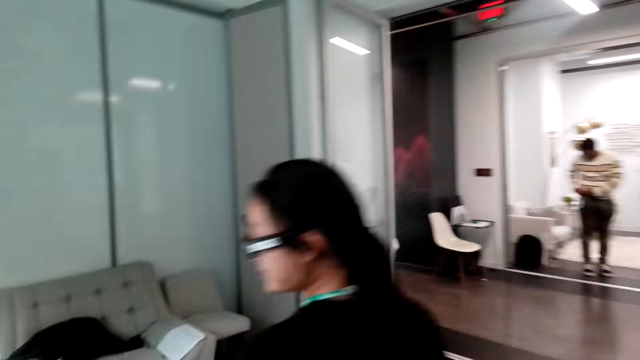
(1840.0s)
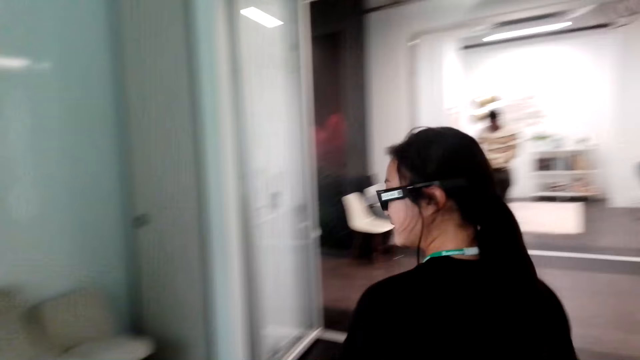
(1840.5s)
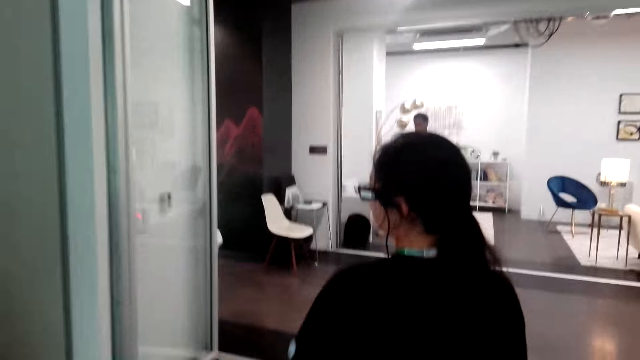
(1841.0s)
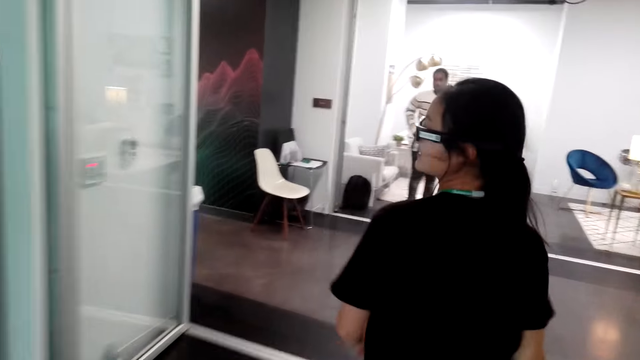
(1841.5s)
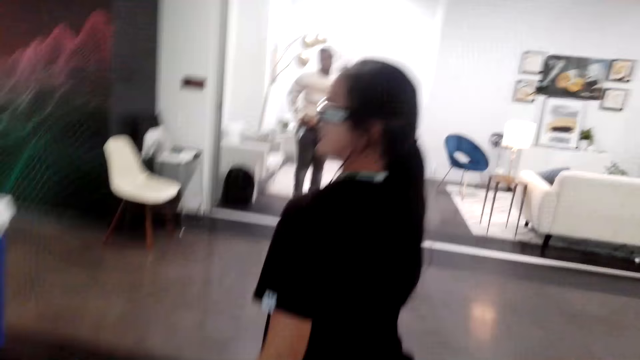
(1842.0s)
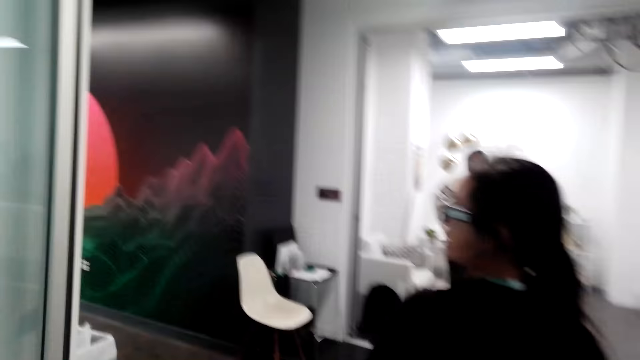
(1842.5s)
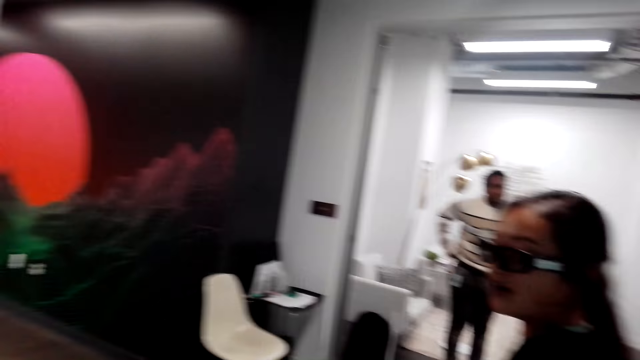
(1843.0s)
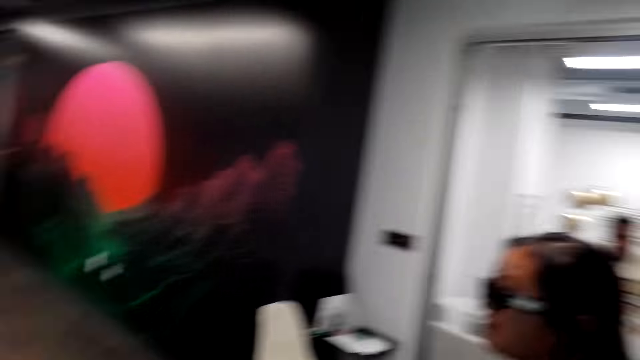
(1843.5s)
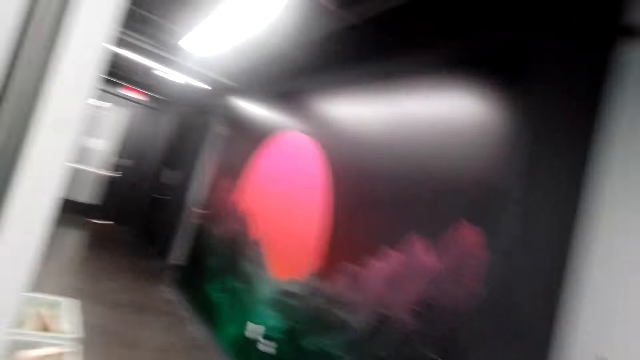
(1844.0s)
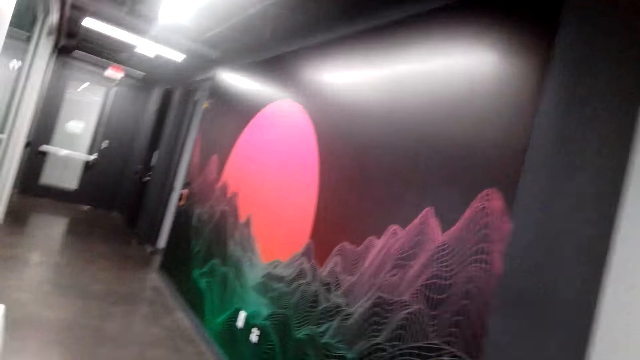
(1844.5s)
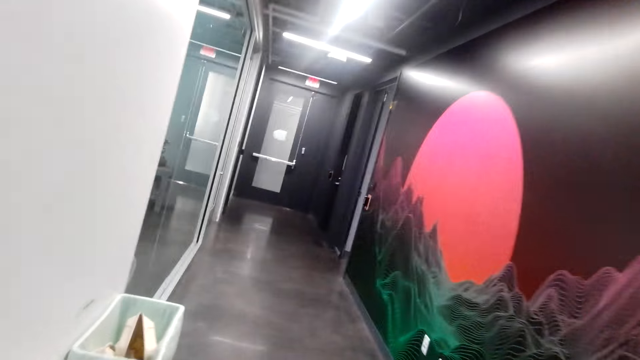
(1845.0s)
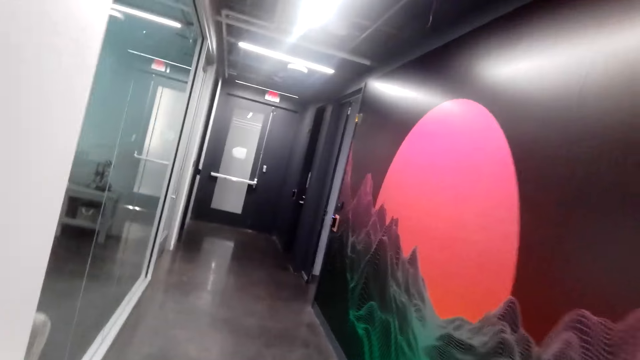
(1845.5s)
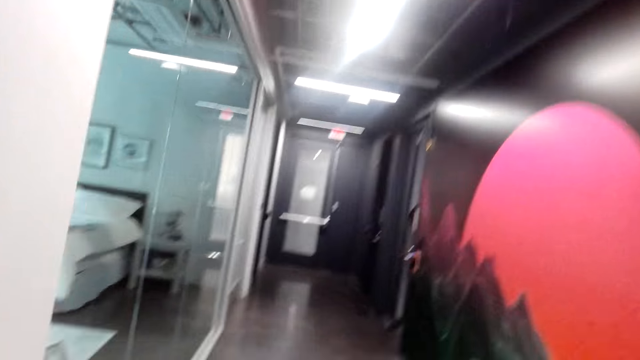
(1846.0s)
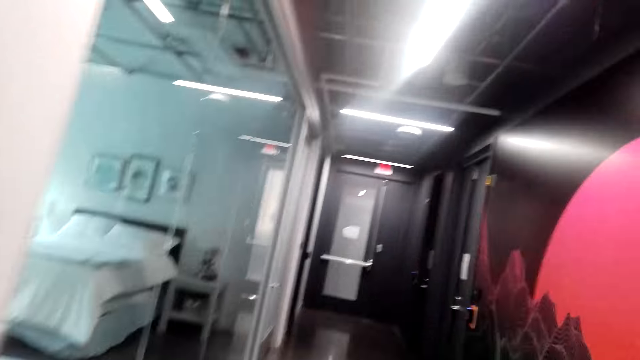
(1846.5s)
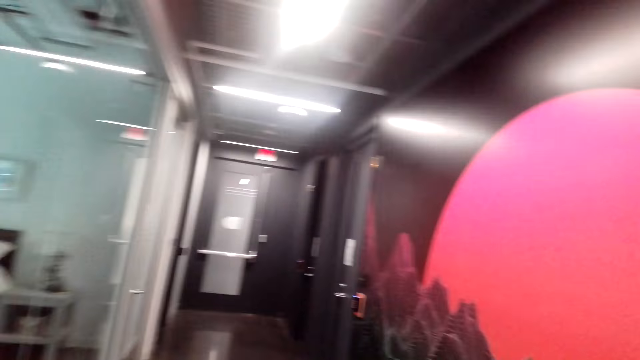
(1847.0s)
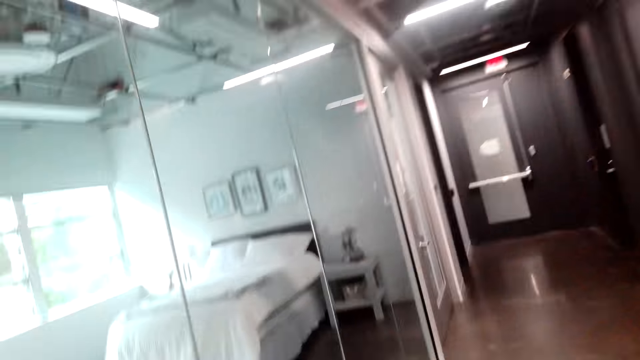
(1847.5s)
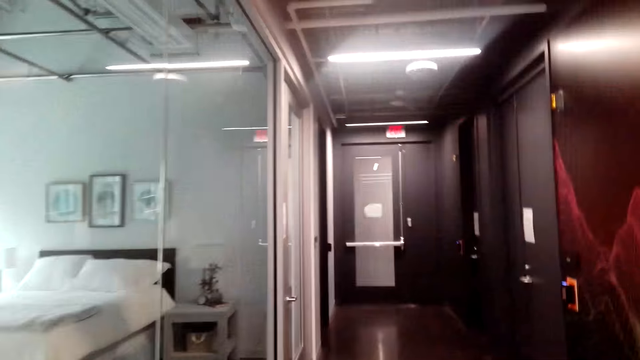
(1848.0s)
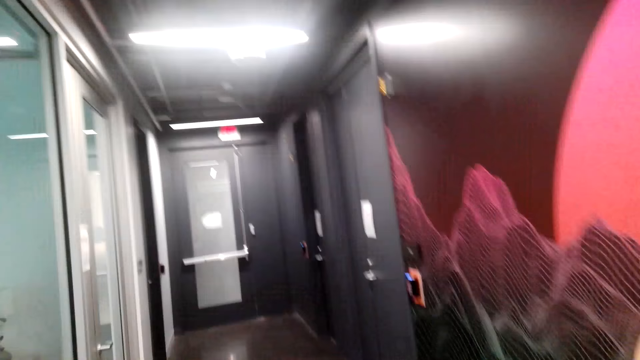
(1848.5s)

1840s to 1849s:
A man holds his trousers with his hands. The camera wearer walks next to another person.

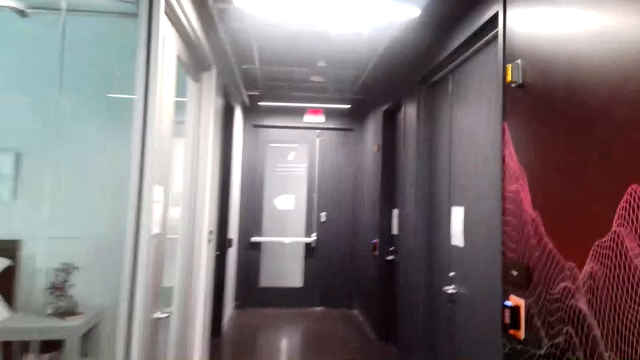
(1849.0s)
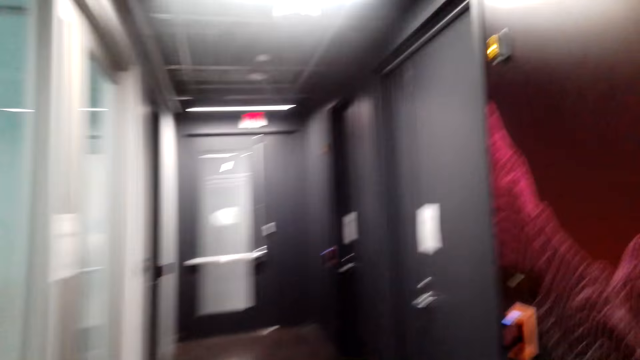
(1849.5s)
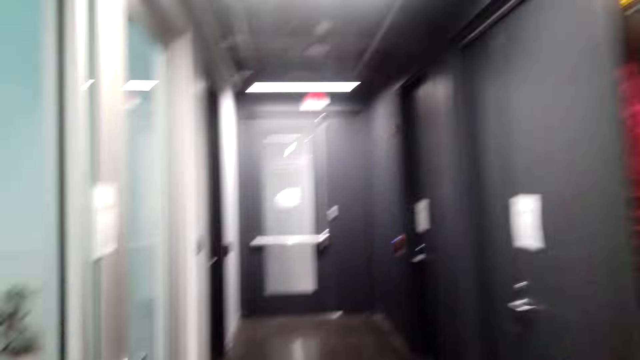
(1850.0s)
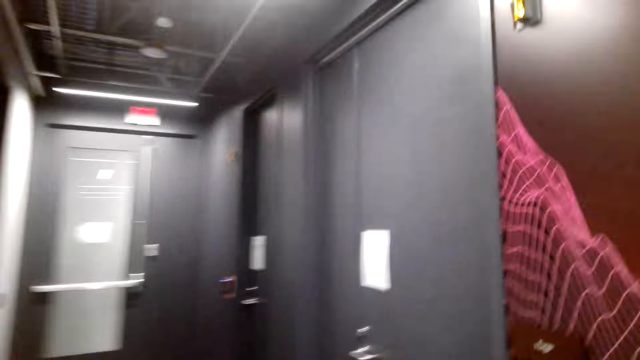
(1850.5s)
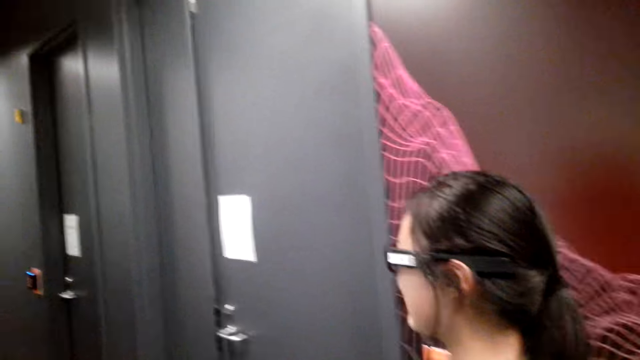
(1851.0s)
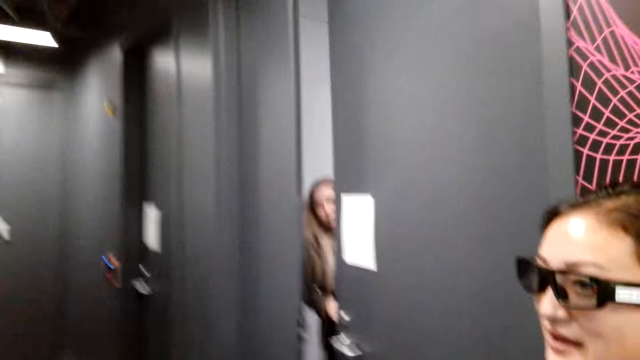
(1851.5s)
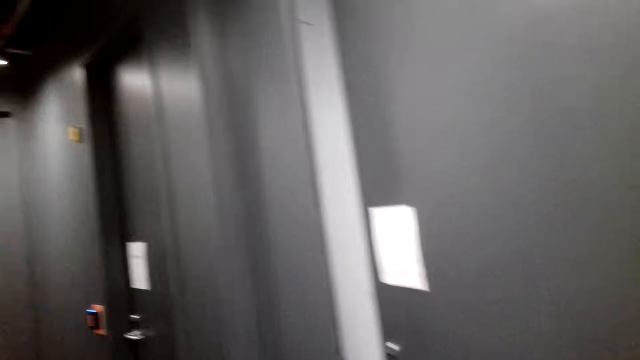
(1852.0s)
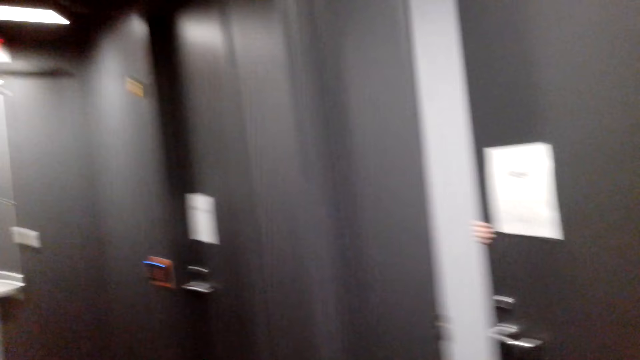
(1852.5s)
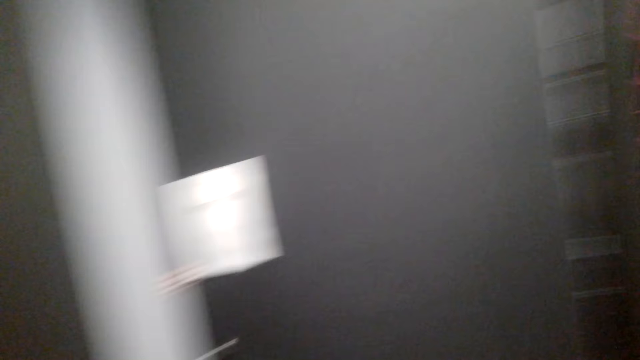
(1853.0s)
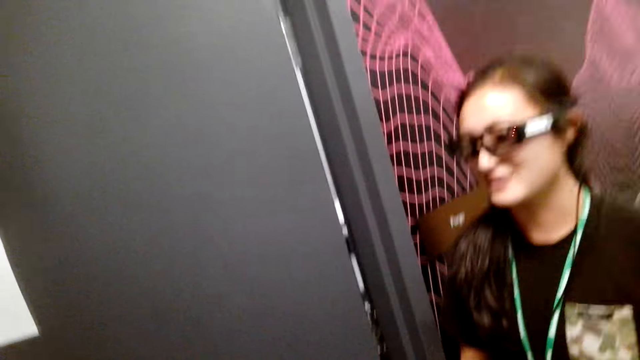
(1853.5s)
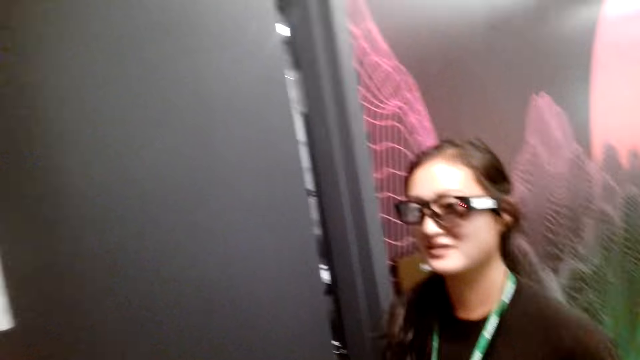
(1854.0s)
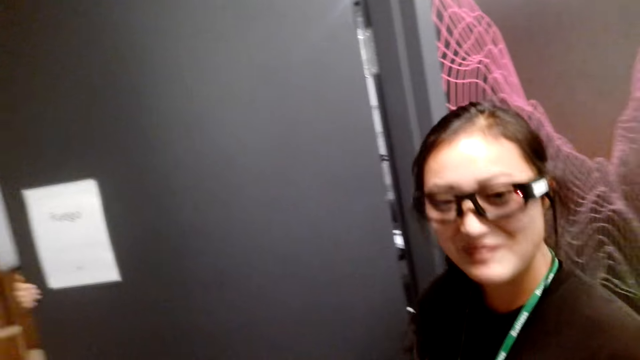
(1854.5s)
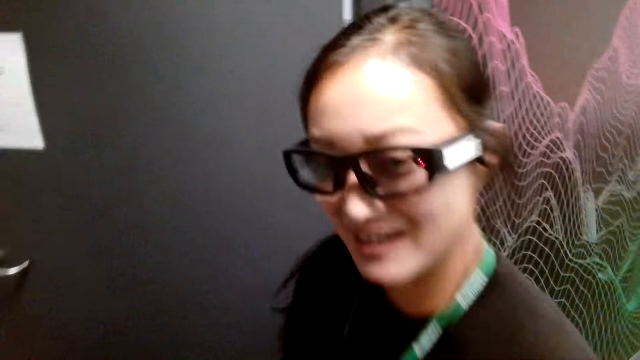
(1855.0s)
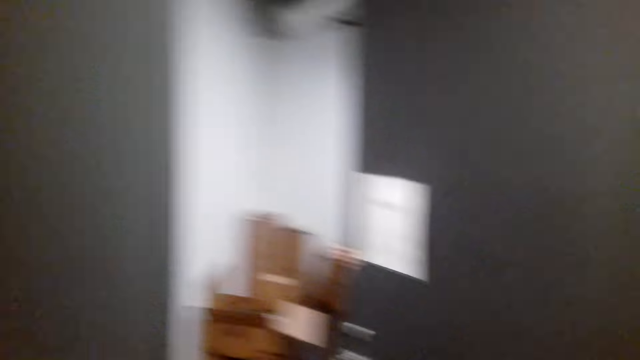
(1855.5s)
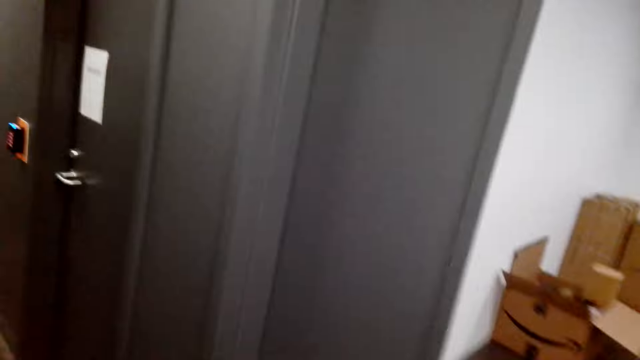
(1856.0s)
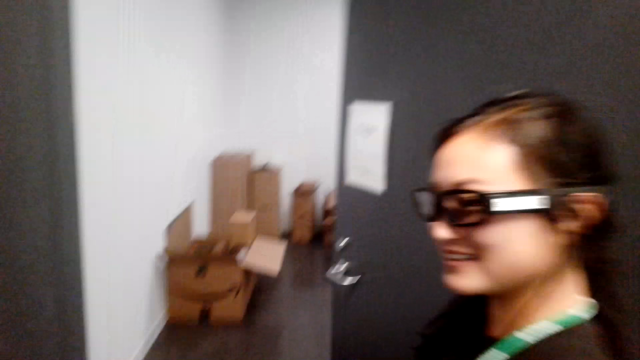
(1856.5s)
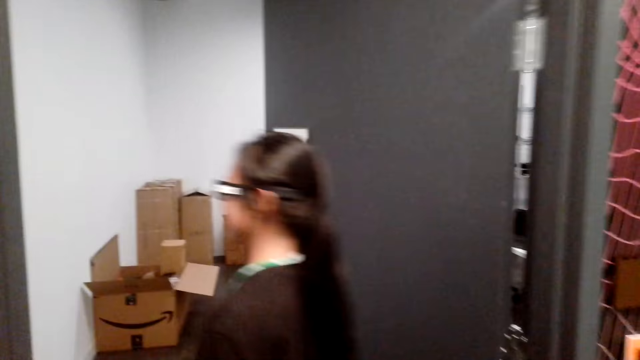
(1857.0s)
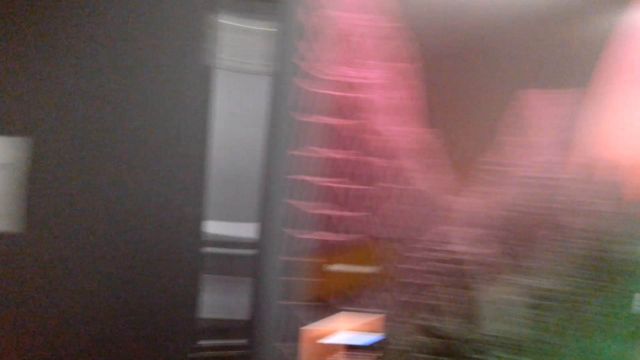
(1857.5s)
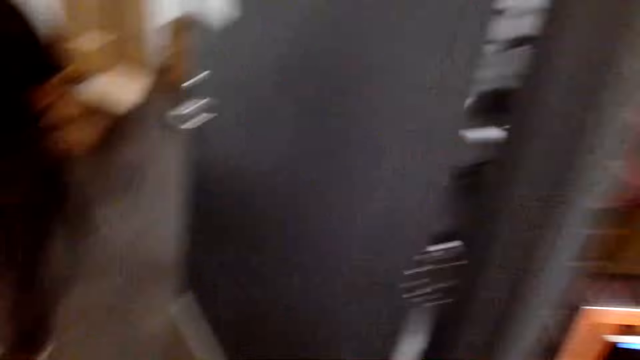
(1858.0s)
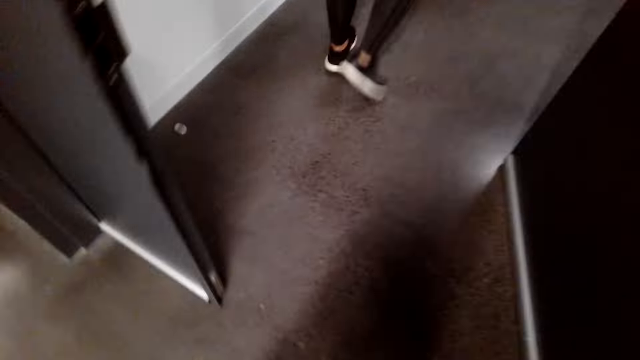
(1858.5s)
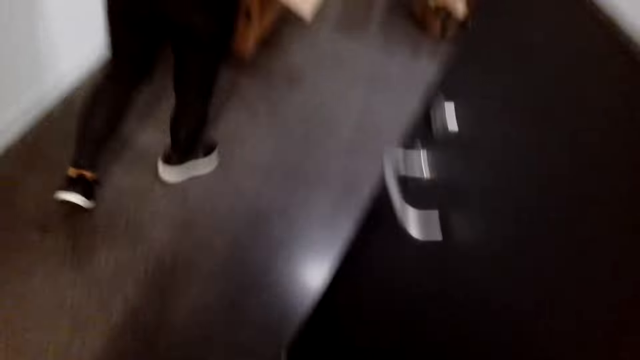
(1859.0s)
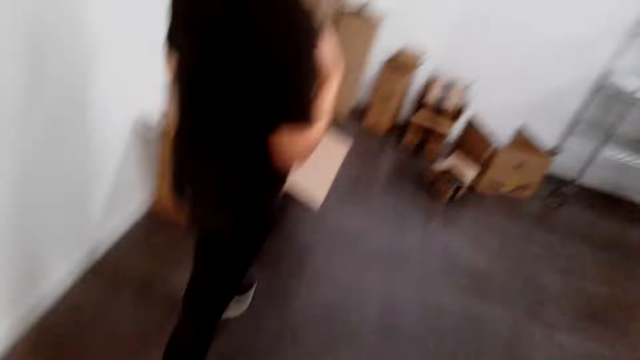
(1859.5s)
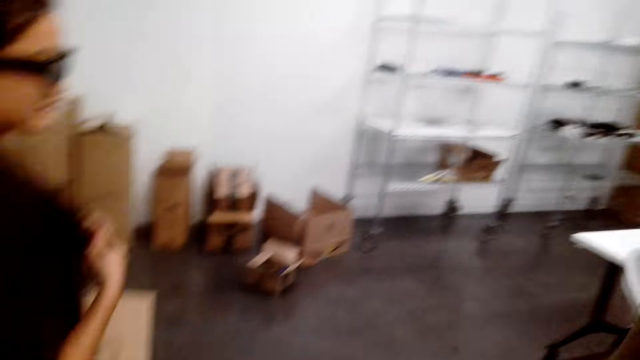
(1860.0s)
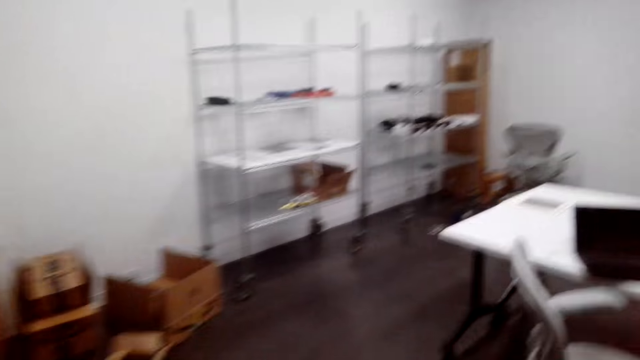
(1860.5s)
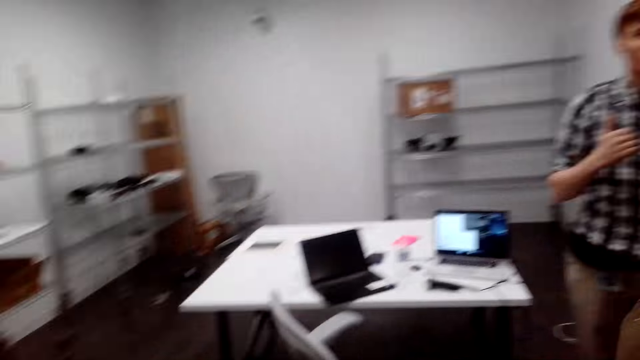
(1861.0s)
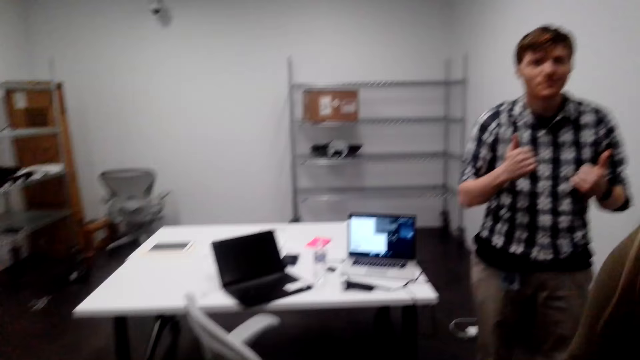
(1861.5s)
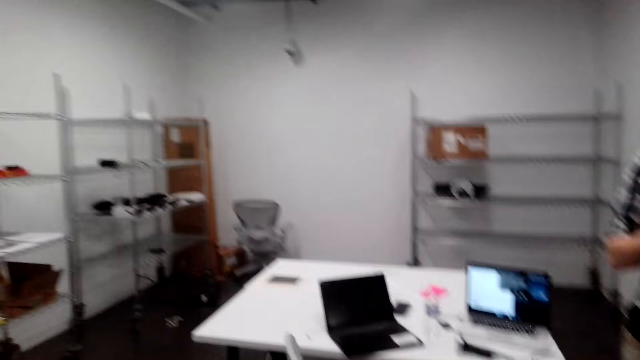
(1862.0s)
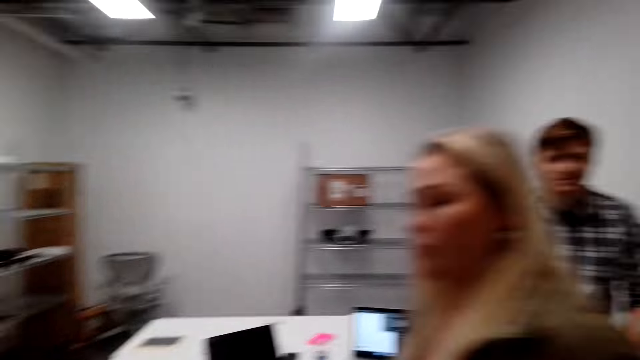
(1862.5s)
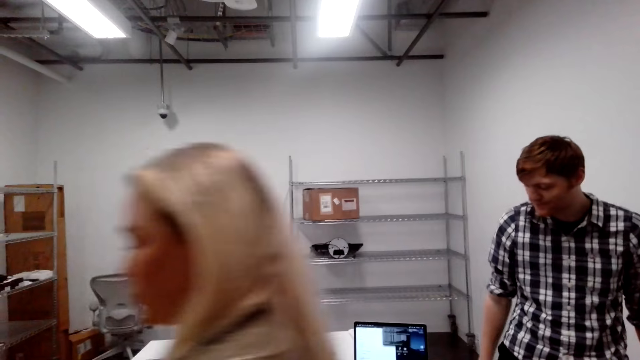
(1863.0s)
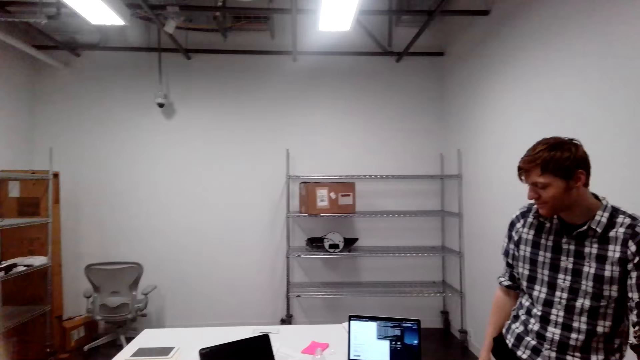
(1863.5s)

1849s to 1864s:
The camera wearer converses with a woman. Another woman opens a door. The camera wearer looks at the first woman. The first woman converses with the camera wearer. The camera wearer walks in a room. A man stands near a table. The other woman walks in front of the camera wearer. The camera wearer walks around the room.
